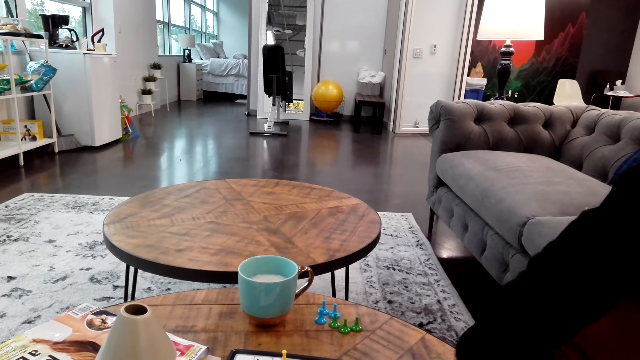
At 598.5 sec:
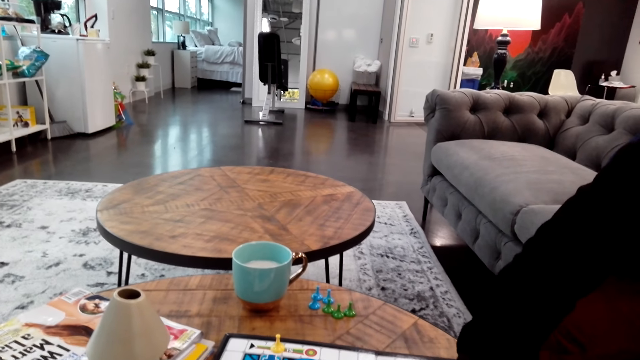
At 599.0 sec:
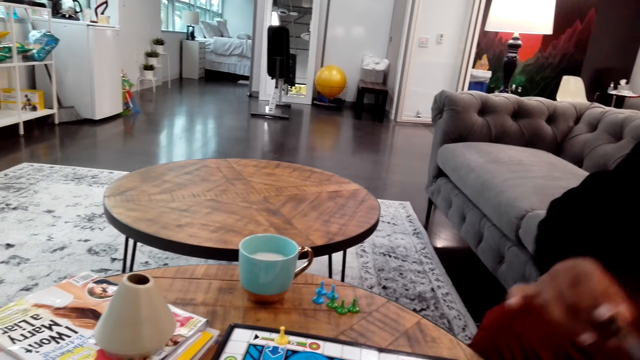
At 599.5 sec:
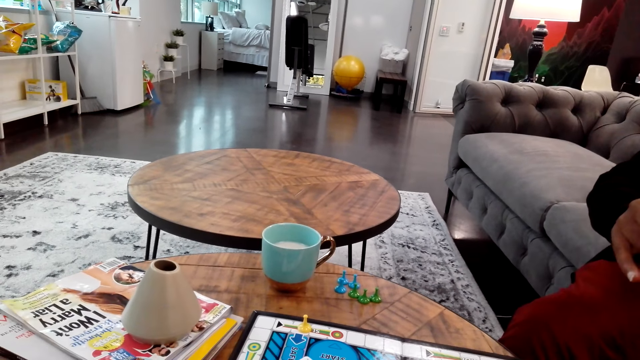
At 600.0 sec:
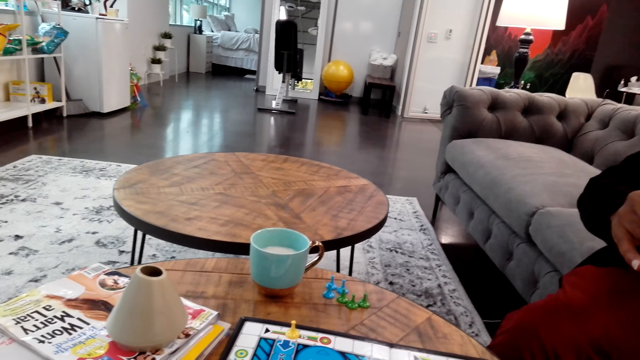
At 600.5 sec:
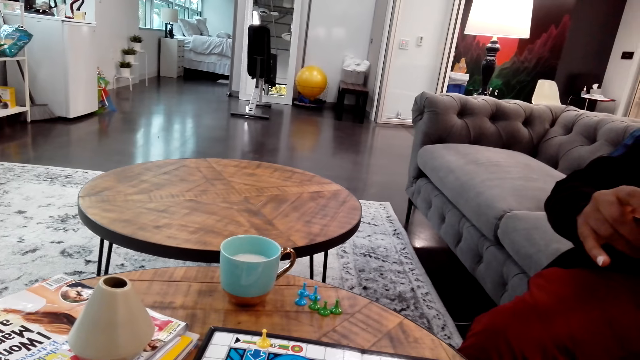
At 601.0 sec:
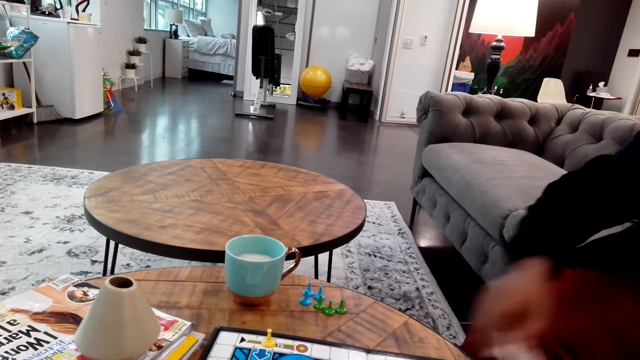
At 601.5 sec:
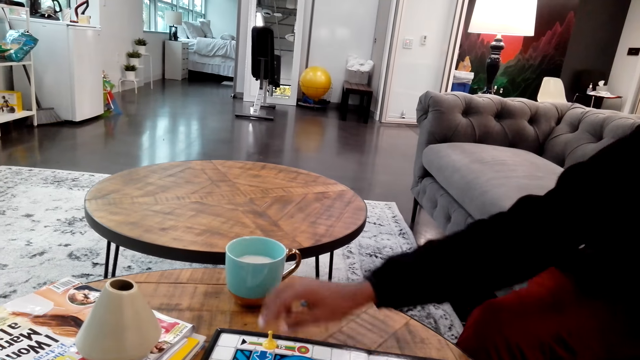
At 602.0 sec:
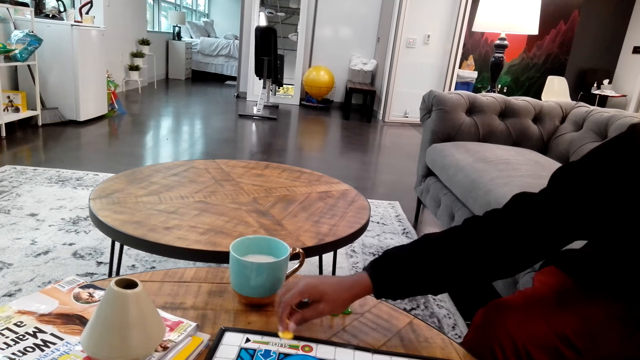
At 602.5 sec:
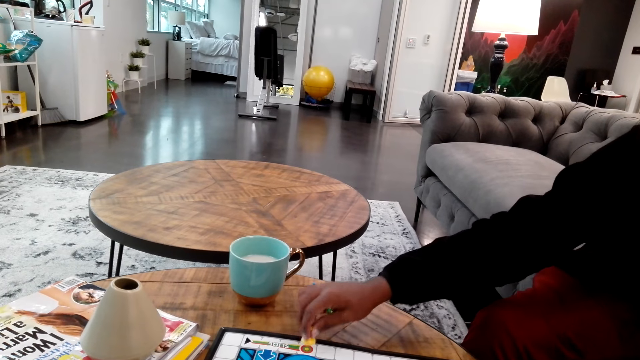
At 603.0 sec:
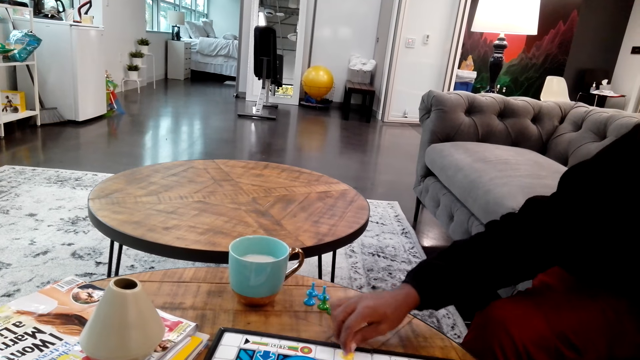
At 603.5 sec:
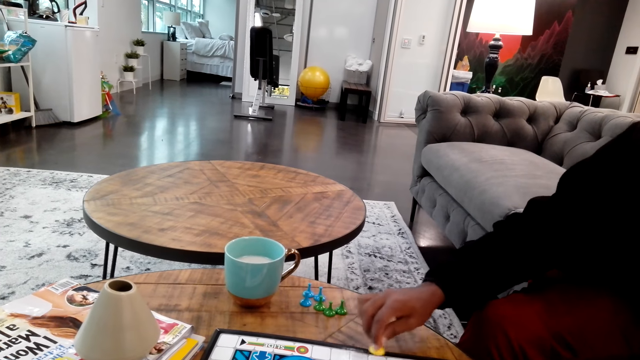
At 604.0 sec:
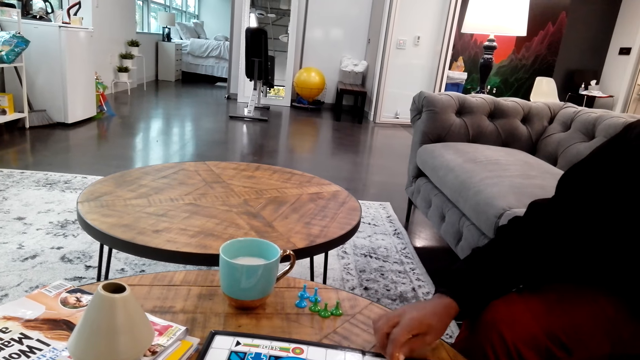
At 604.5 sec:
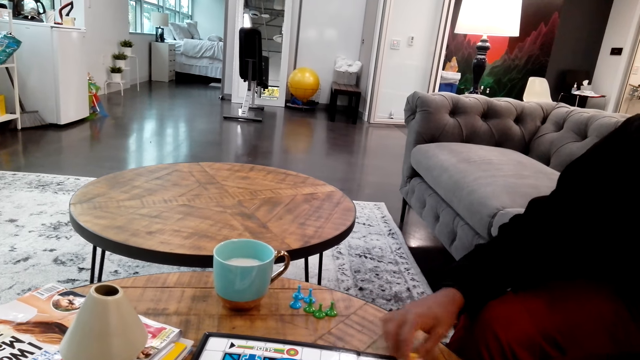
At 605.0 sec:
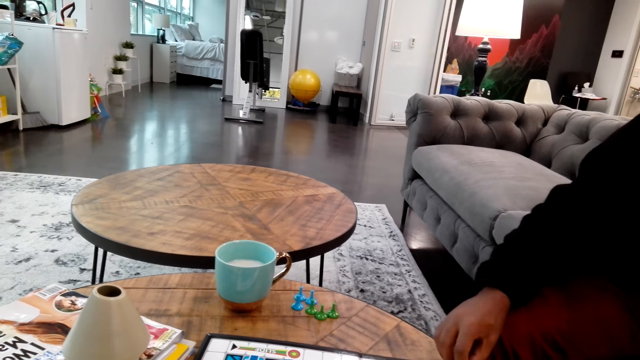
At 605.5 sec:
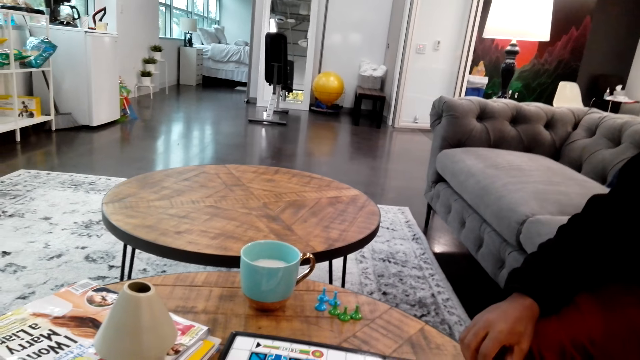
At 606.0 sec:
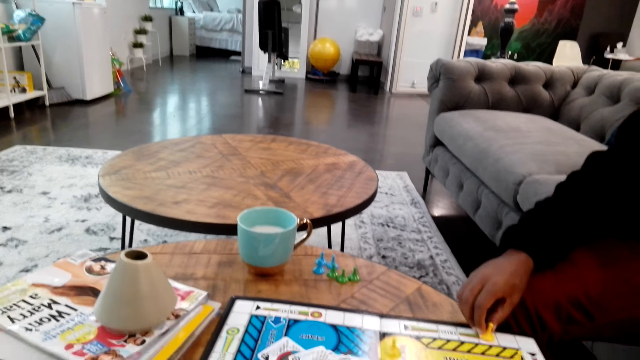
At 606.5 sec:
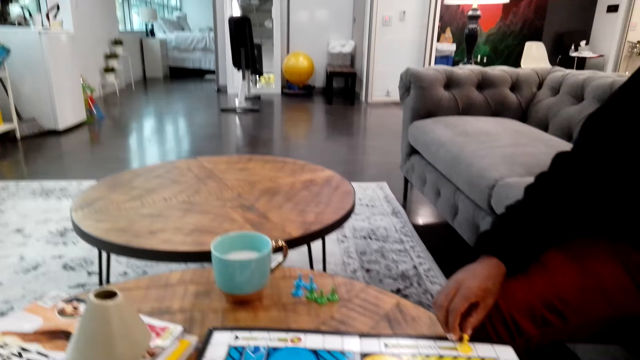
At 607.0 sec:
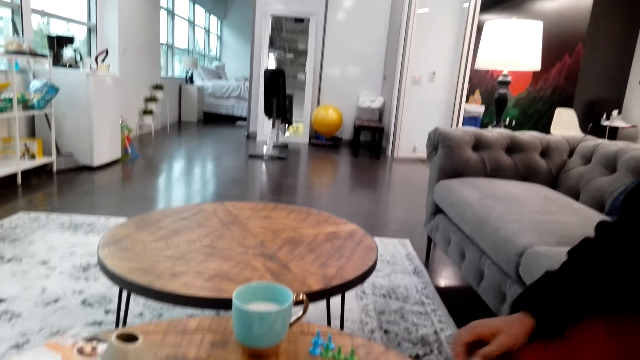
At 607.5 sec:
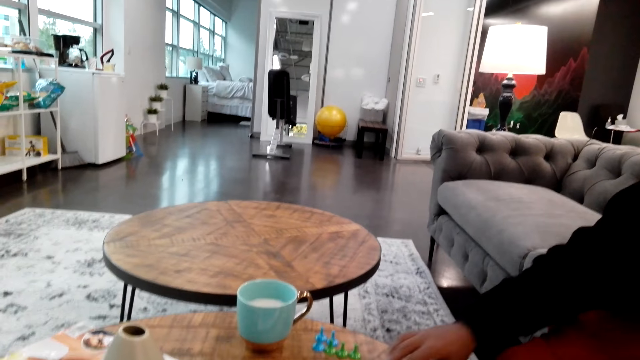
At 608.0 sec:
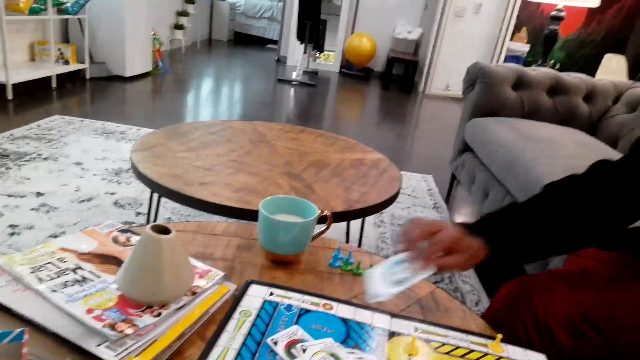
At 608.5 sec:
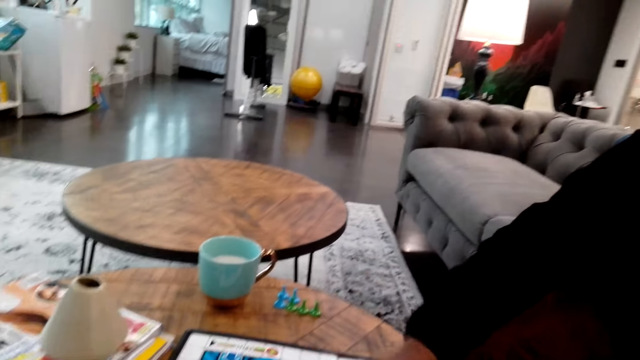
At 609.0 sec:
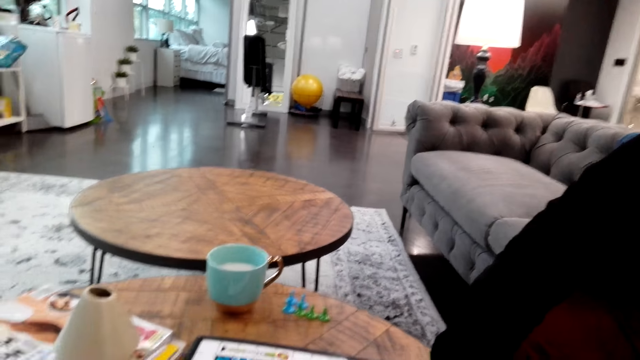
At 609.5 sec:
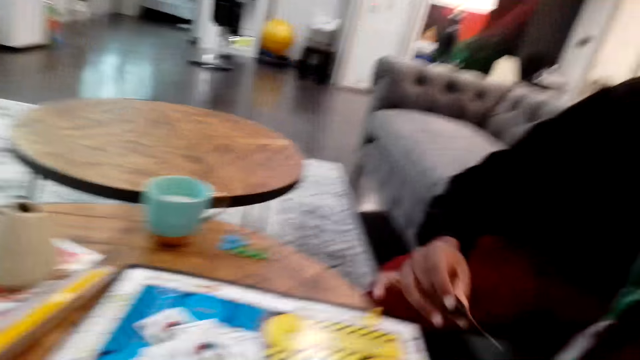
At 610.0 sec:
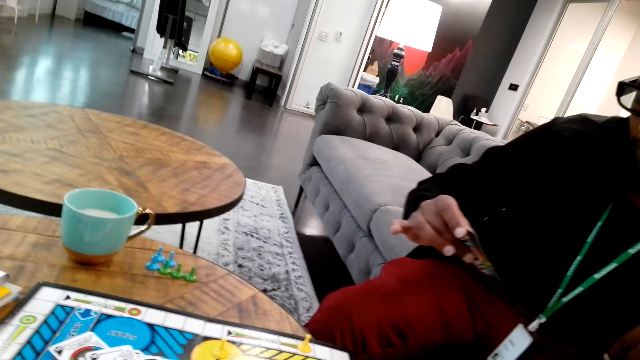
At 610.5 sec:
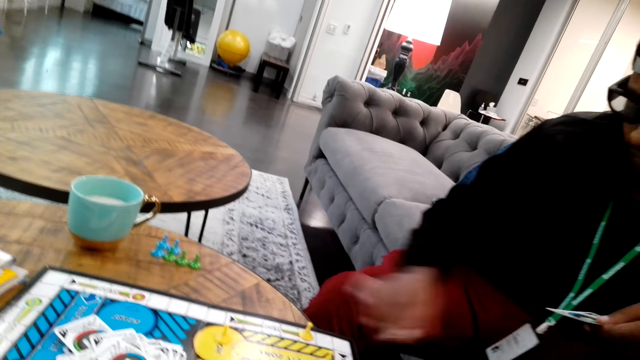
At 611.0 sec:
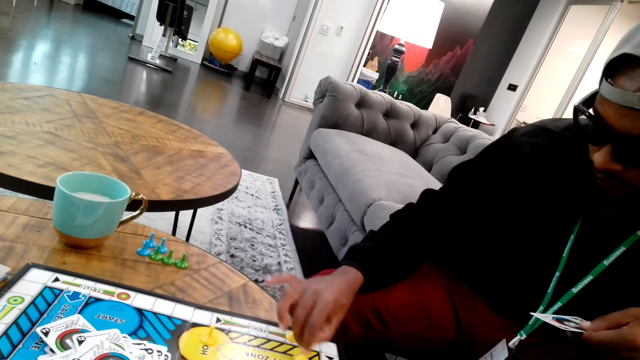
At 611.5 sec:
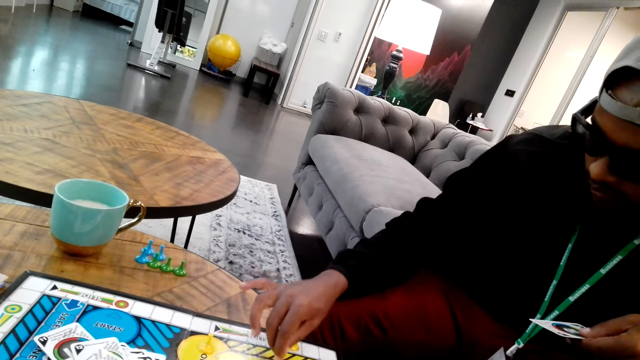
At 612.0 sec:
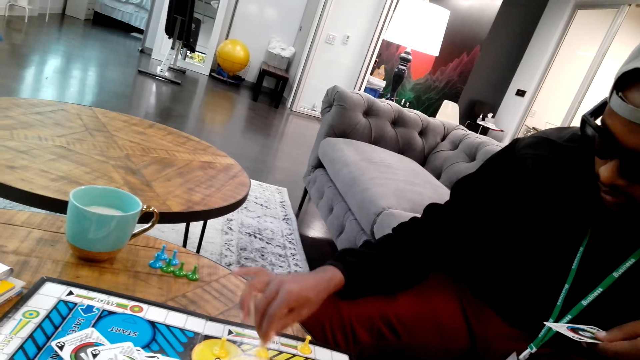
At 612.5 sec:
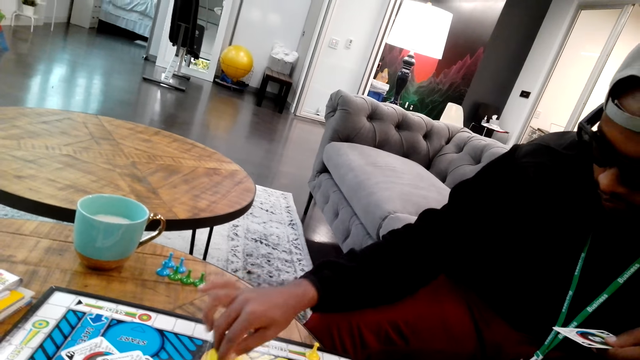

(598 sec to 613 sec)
A man looks at a card. The man plays chess and moves a chessman. The camera wearer places down a card. The man puts a card on the board. The man picks up a card. The camera wearer picks up a card. The man plays chess and moves a chessman.

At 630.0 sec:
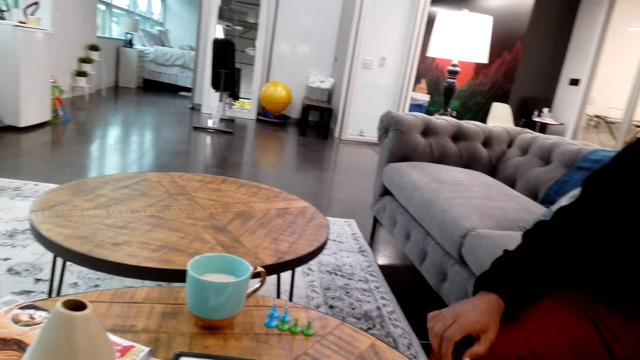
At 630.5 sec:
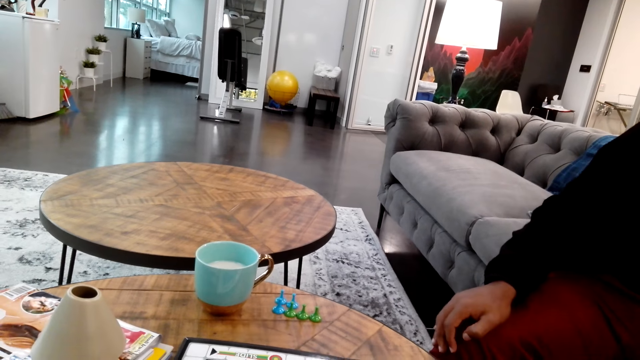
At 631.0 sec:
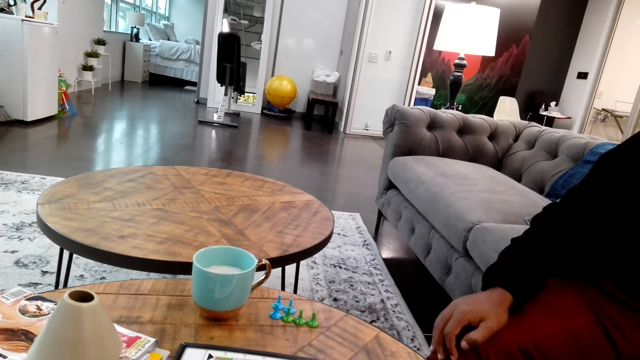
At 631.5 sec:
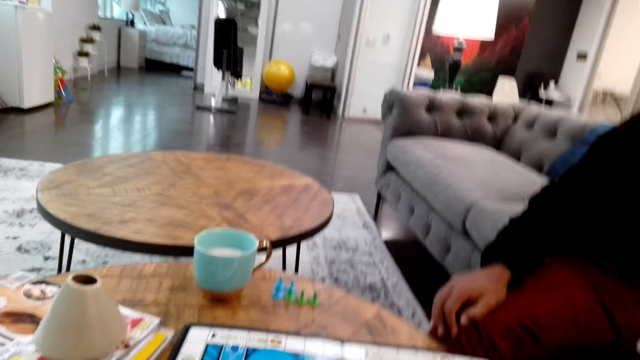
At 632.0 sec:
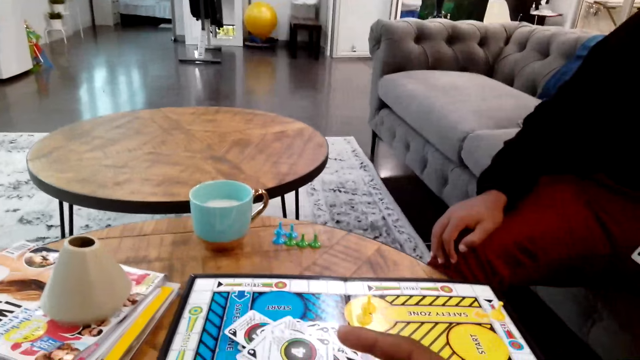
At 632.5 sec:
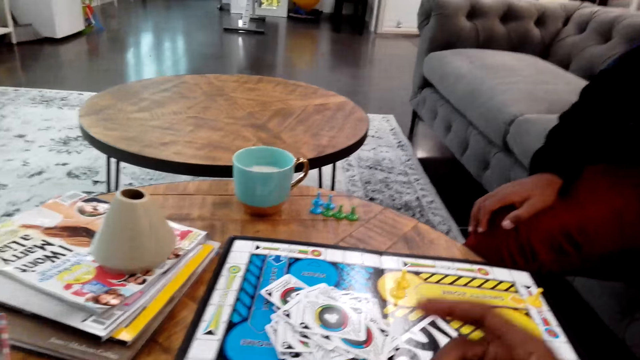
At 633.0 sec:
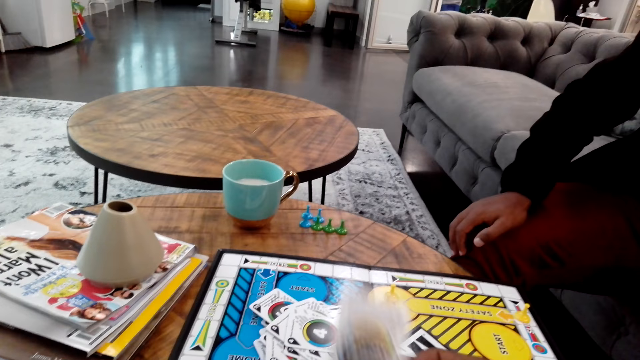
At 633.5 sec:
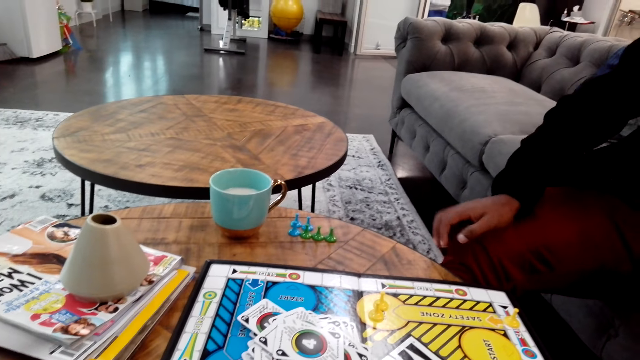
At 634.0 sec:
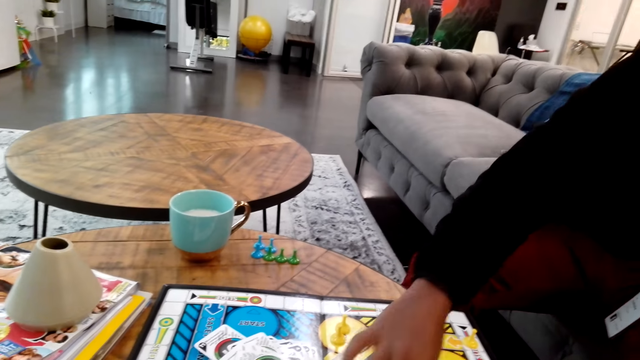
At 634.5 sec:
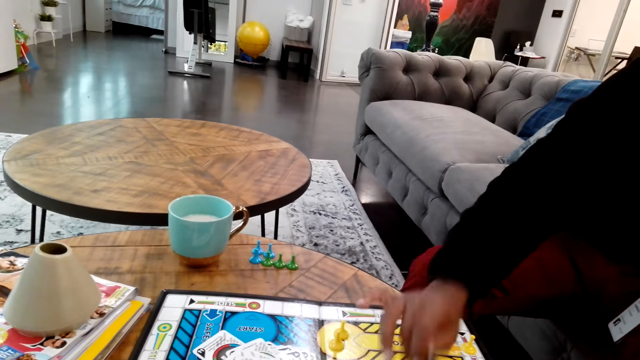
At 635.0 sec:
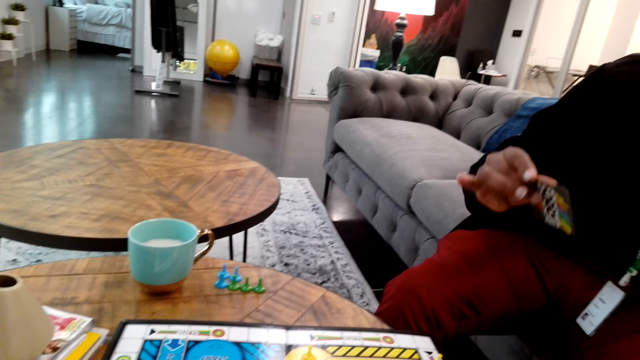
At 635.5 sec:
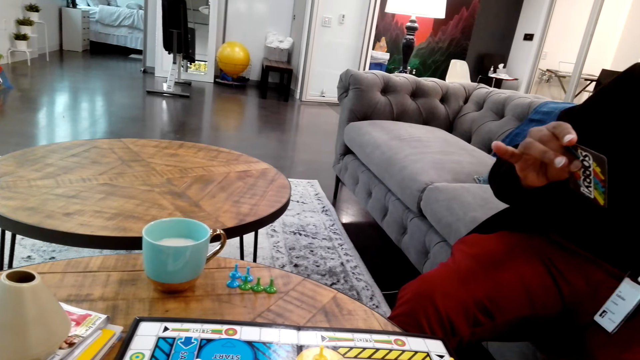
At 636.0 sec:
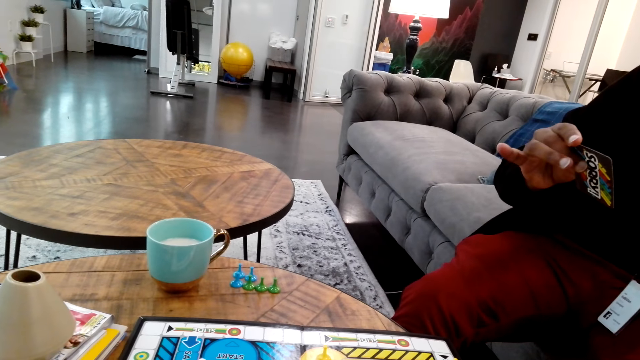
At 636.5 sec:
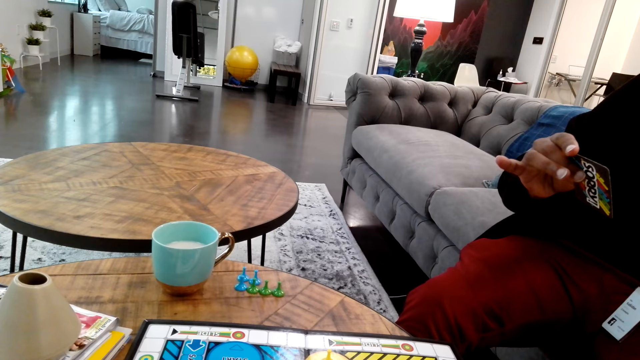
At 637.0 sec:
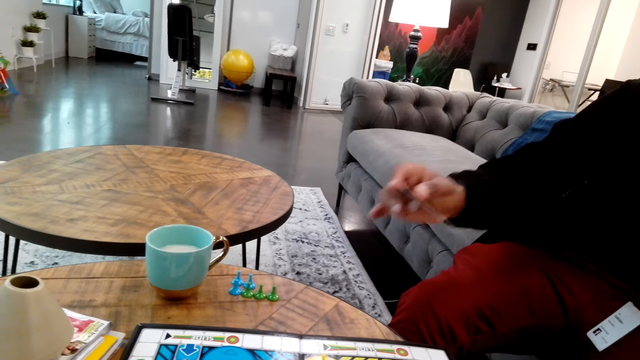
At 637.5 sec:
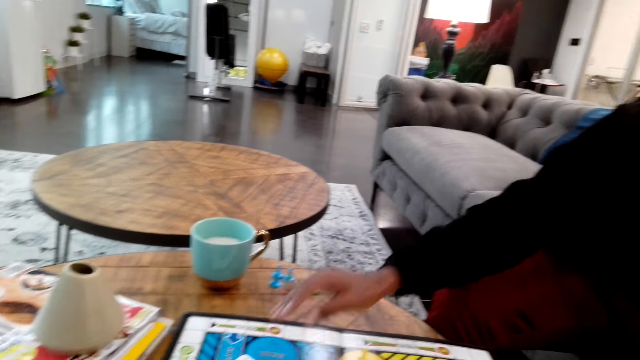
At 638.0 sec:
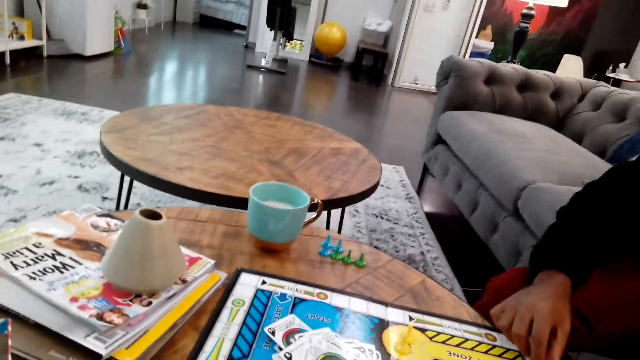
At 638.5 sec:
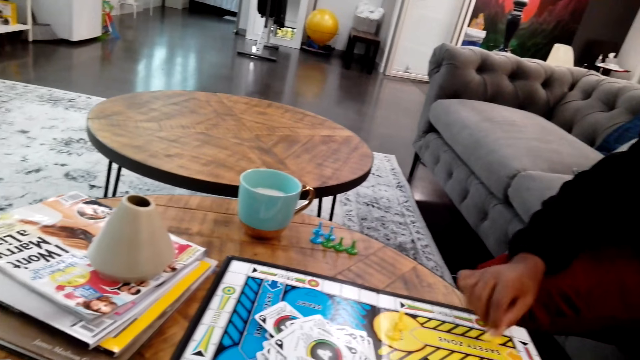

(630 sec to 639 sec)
The camera wearer places down a card. A man picks up a card and puts the card down. The man plays chess and moves a chessman.
